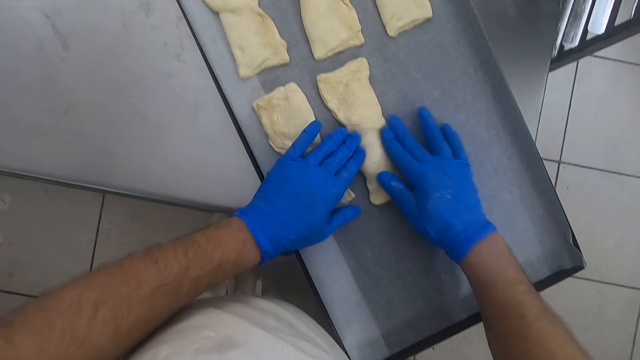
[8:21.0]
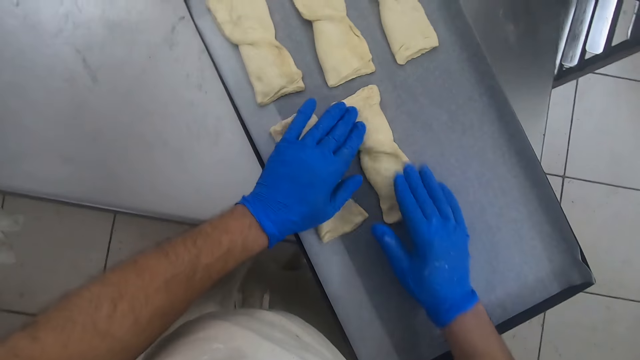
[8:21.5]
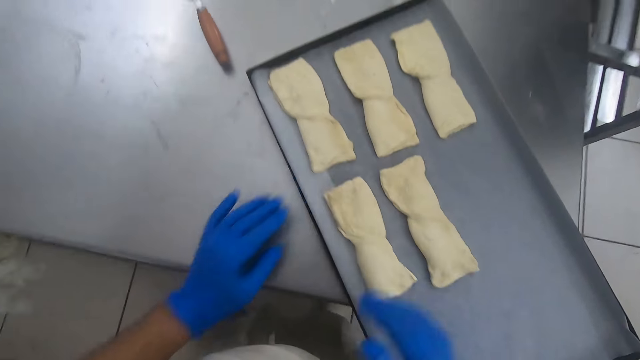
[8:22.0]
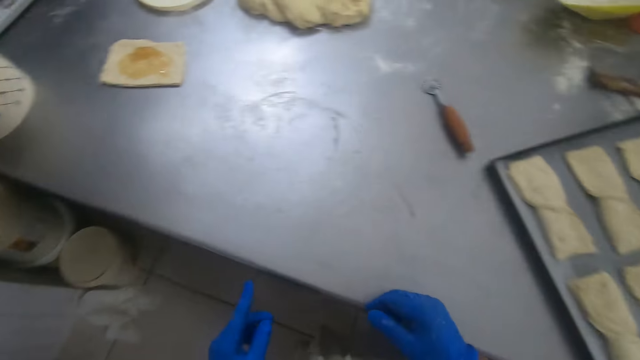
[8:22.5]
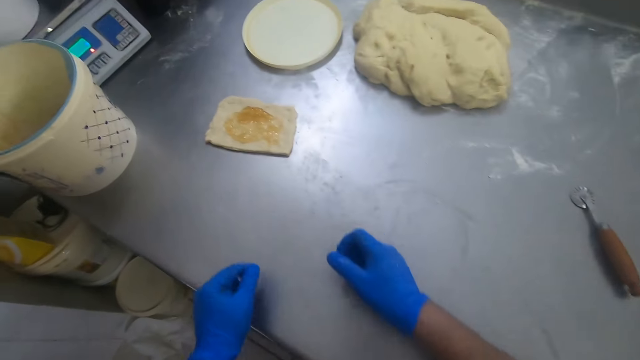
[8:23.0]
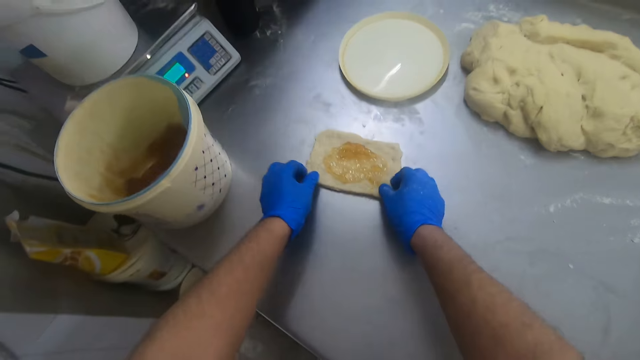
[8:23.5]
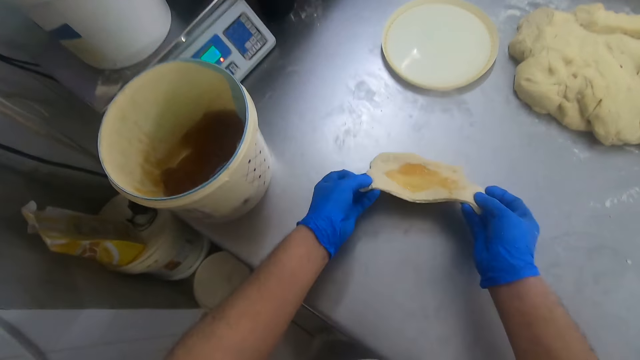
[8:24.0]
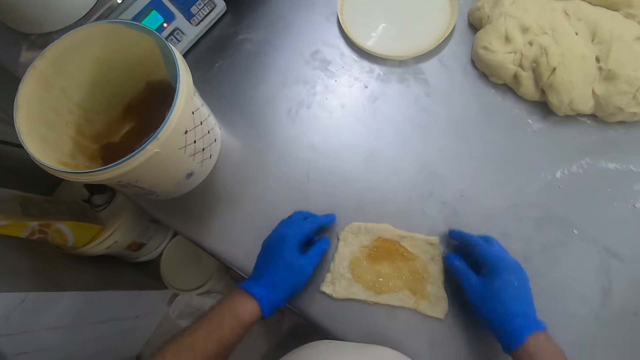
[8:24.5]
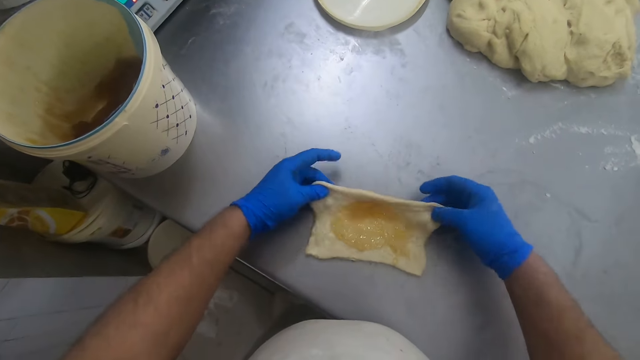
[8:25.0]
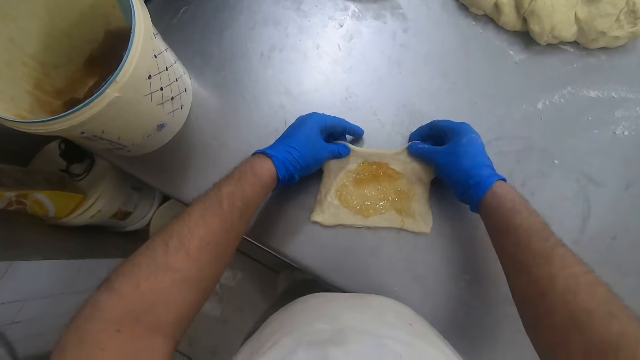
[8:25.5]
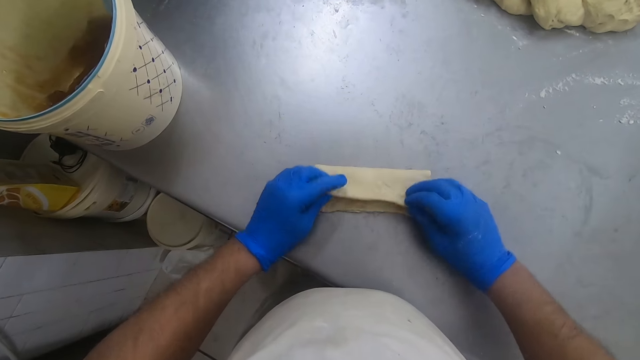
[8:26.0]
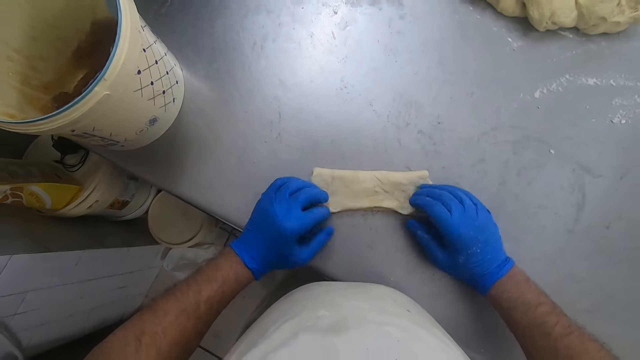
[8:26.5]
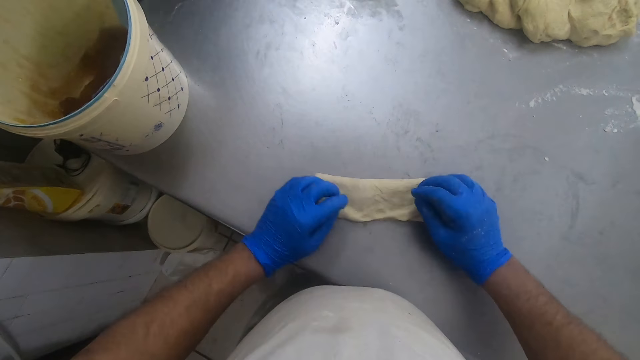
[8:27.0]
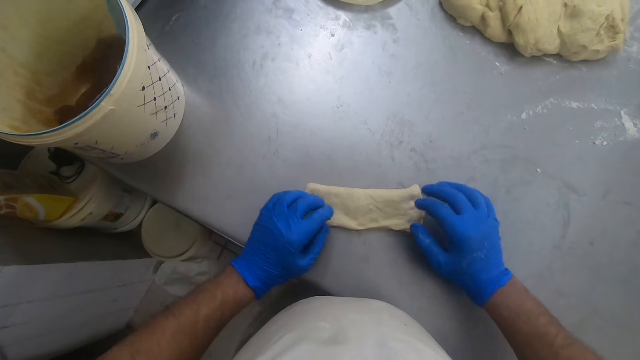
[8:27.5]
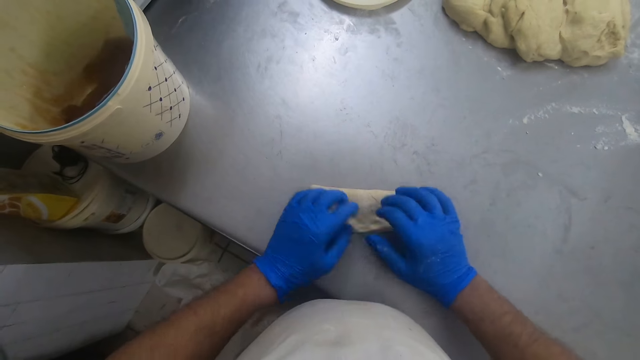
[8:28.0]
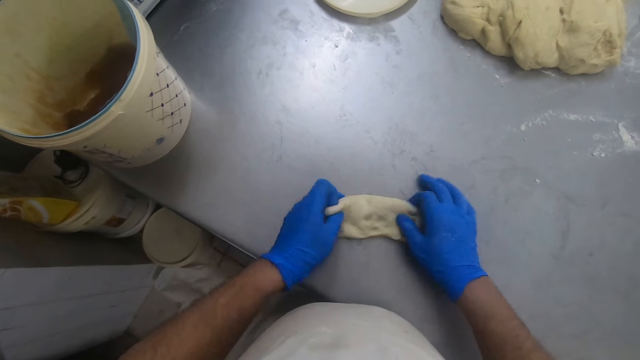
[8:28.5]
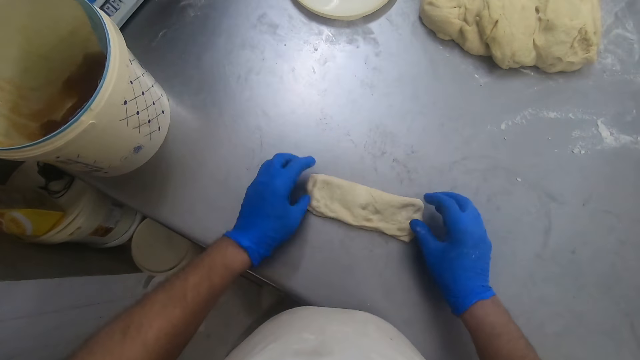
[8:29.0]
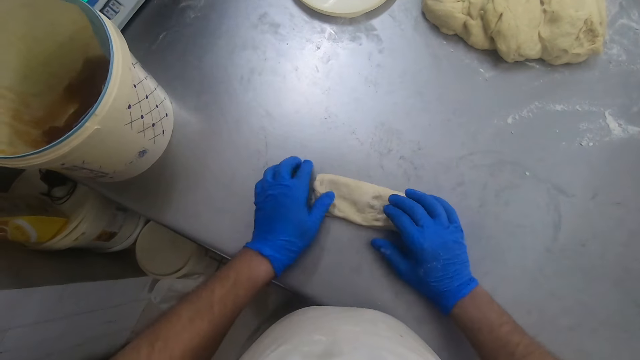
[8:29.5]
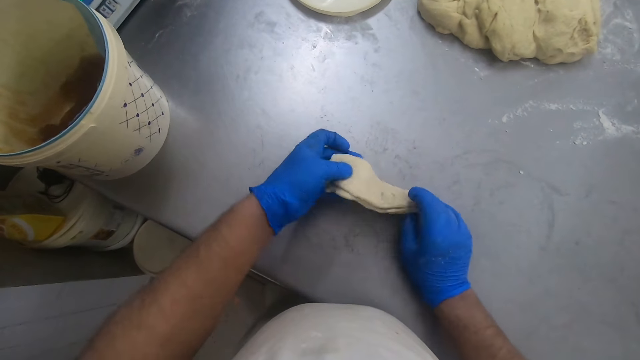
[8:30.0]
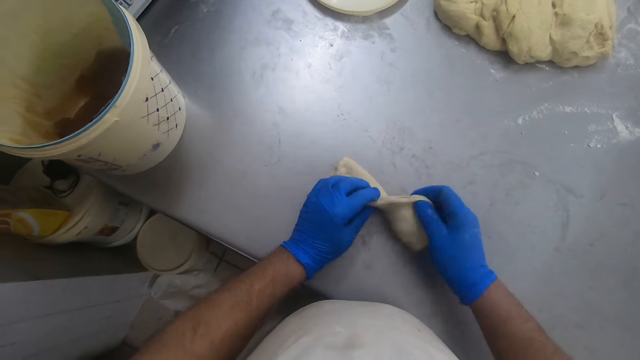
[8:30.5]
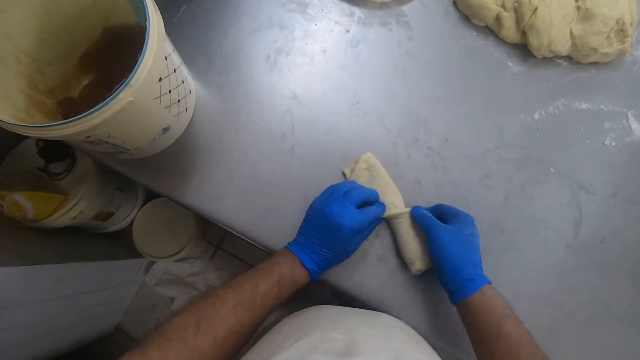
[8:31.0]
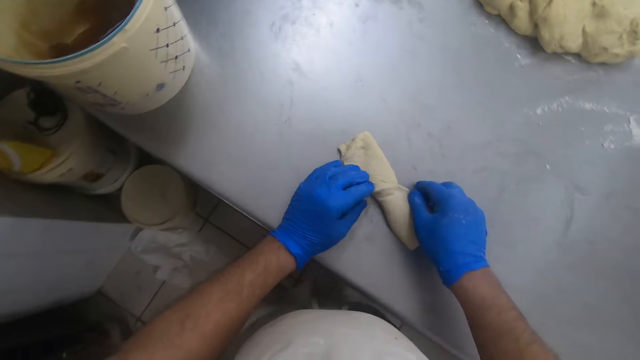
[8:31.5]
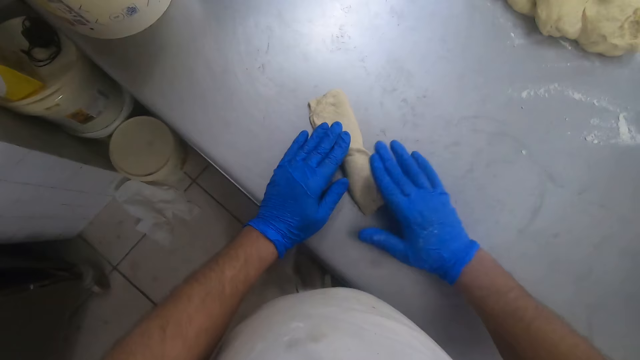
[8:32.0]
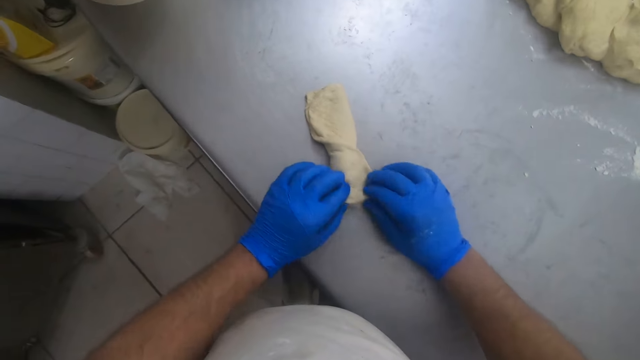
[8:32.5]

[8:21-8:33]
The camera wearer walks toward the dough. They move one of the rectangular doughs on the baking table. They fold the rectangular dough into an X shape on the baking table. They mold the dough.

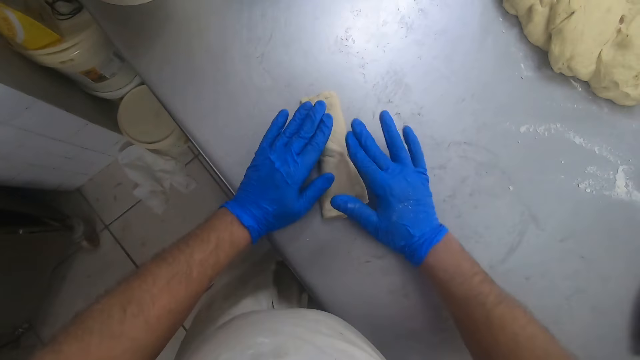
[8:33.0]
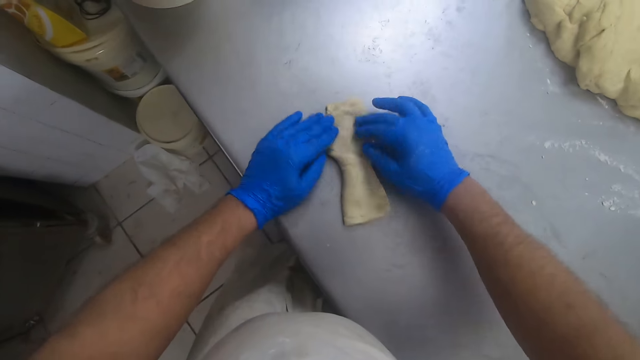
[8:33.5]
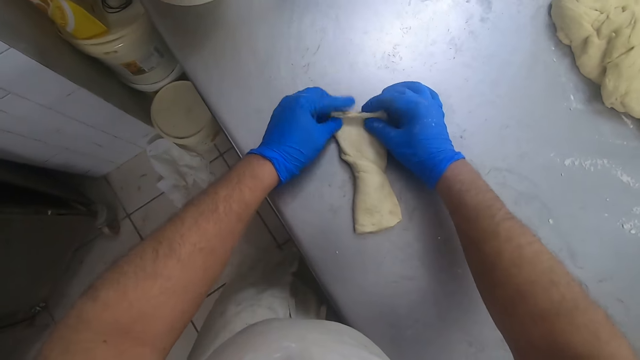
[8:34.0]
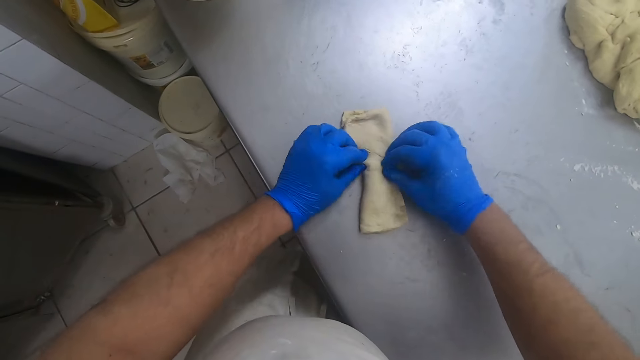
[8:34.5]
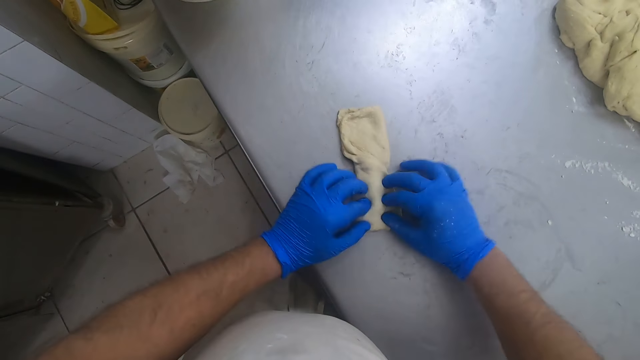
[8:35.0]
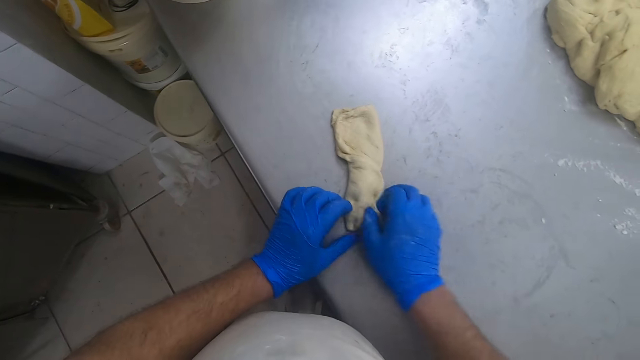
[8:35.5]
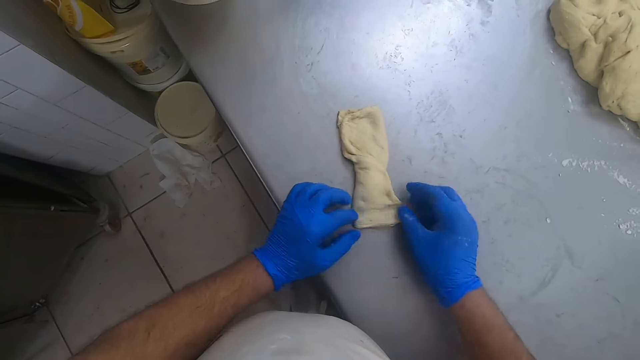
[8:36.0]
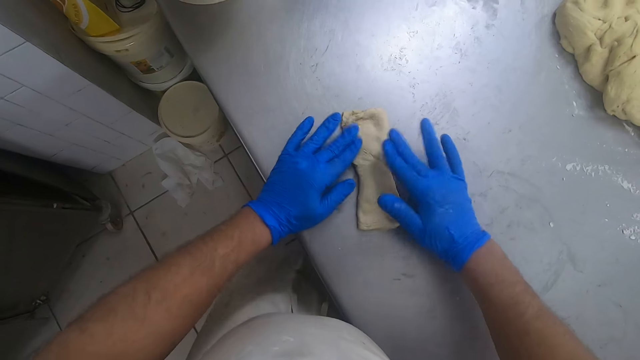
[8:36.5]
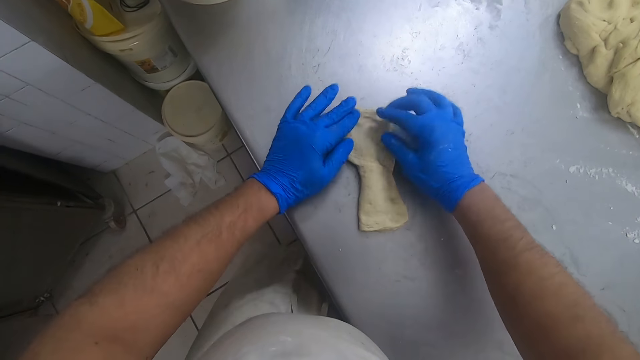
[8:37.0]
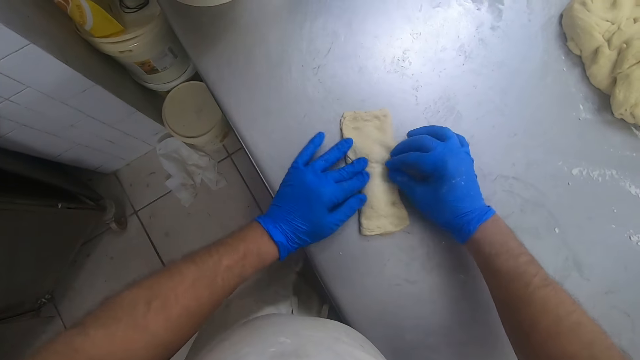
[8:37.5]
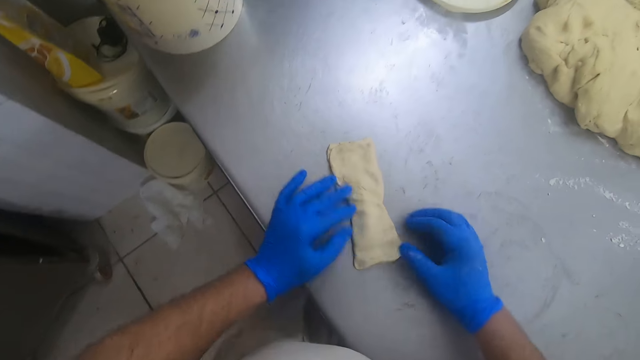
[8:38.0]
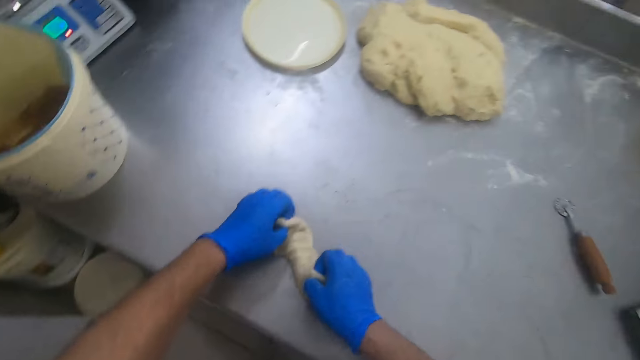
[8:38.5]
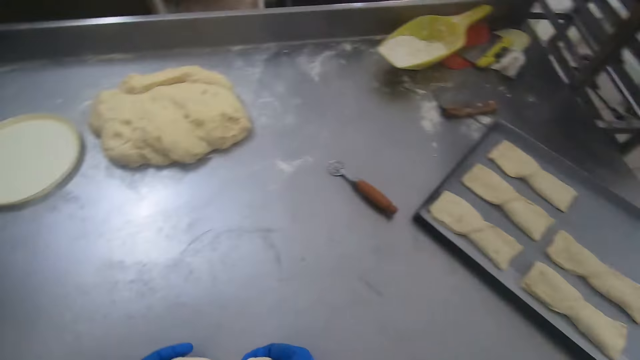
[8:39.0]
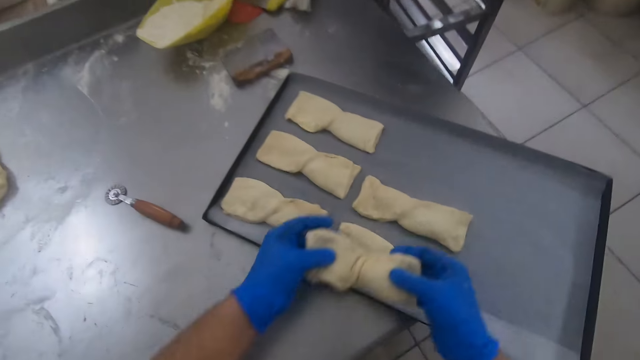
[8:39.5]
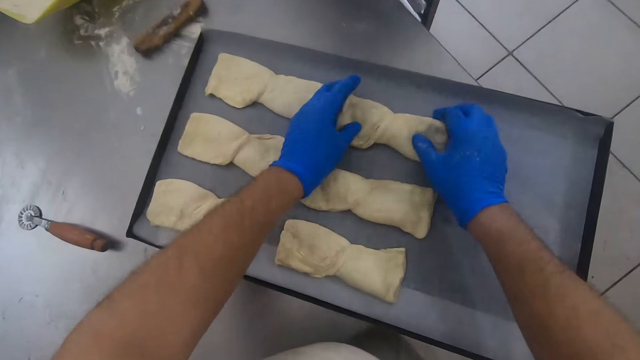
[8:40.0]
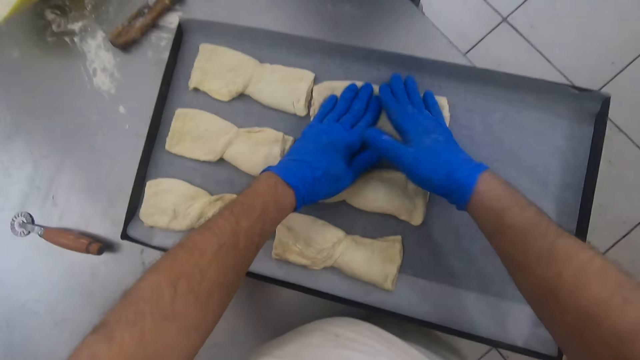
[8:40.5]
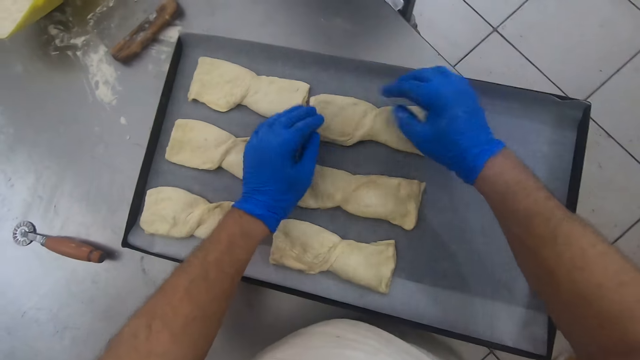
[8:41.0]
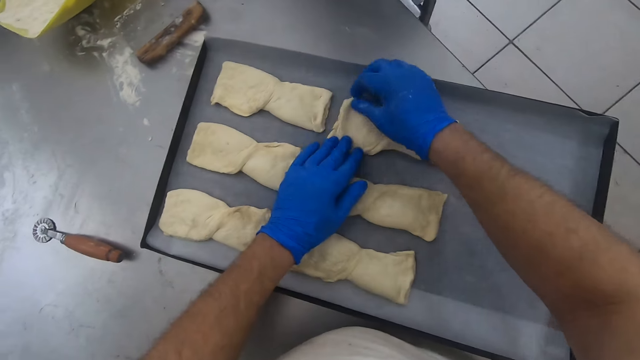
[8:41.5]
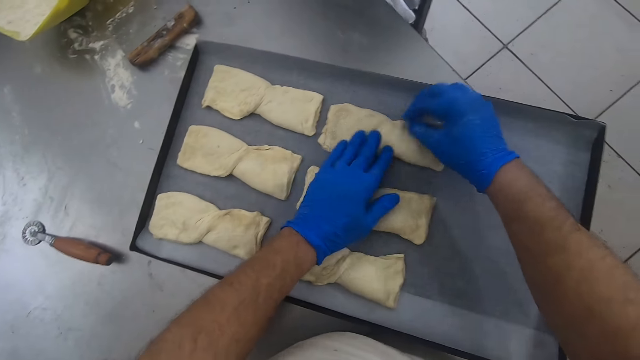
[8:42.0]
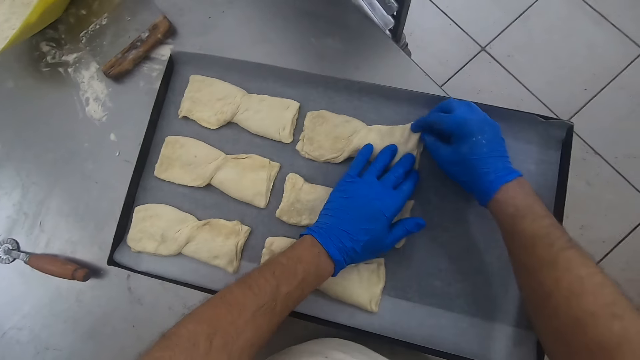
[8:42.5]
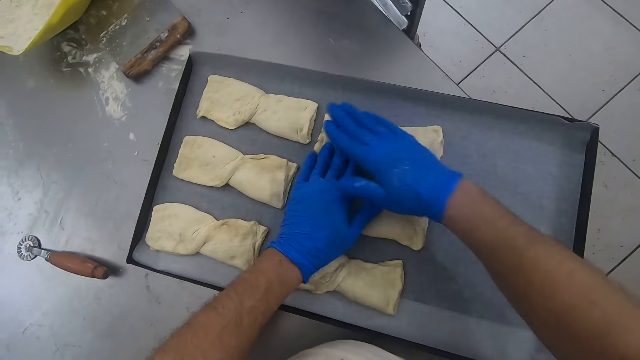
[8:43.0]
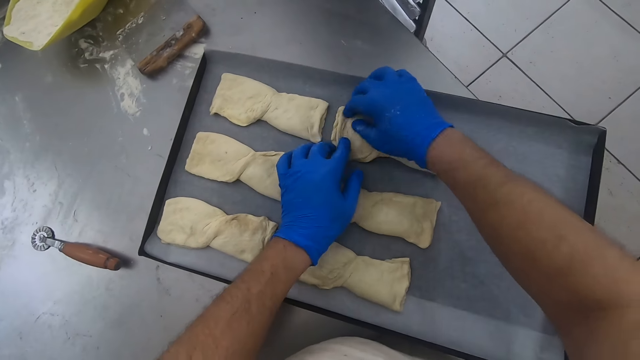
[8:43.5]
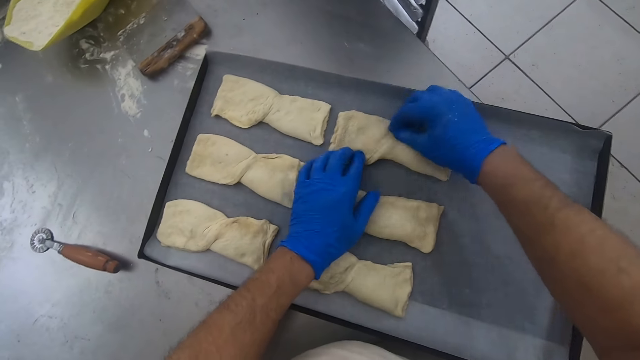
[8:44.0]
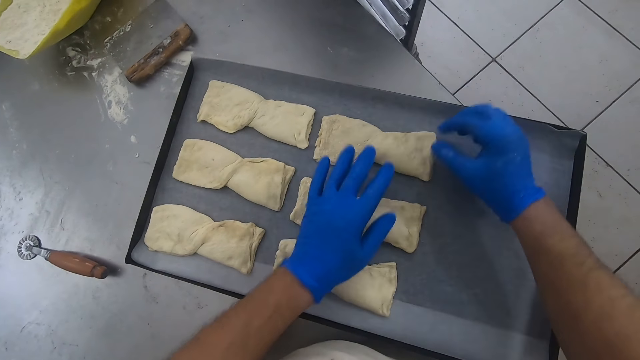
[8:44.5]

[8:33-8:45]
The camera wearer picks the dough from the baking table and sets the dough in the sheet pan on the baking table. They spread the dough.
